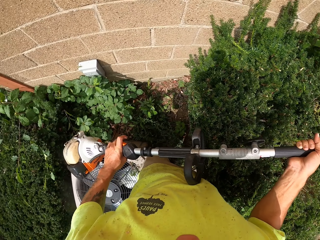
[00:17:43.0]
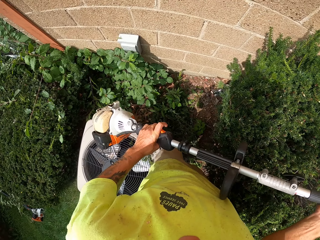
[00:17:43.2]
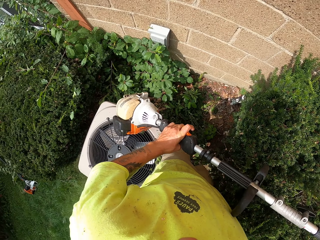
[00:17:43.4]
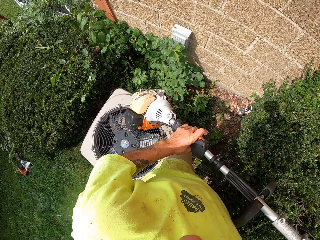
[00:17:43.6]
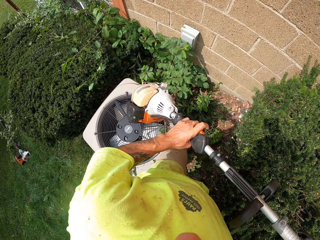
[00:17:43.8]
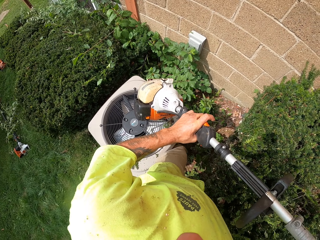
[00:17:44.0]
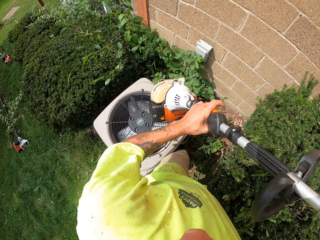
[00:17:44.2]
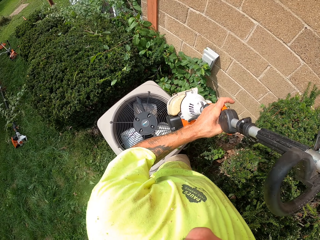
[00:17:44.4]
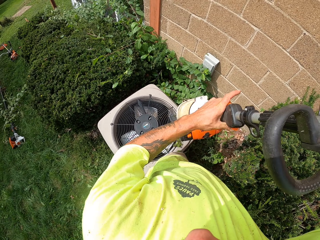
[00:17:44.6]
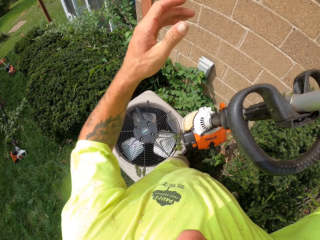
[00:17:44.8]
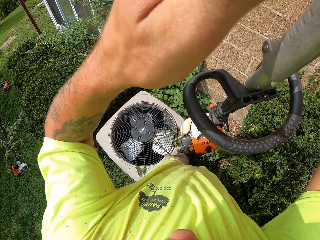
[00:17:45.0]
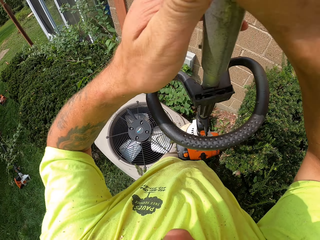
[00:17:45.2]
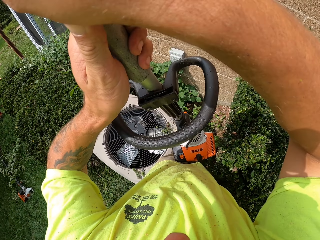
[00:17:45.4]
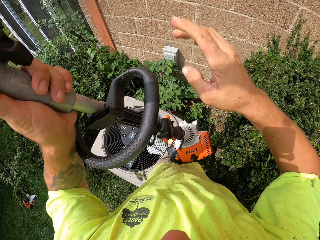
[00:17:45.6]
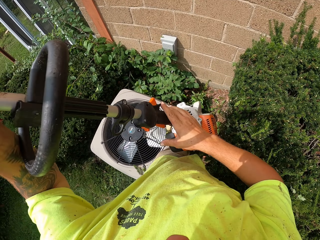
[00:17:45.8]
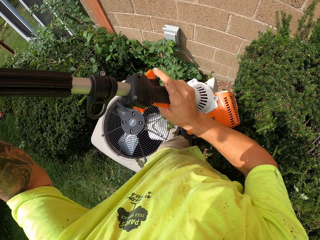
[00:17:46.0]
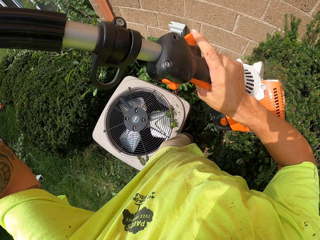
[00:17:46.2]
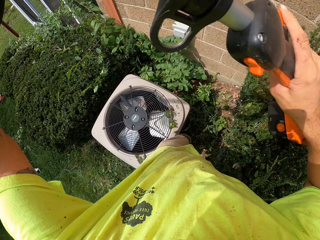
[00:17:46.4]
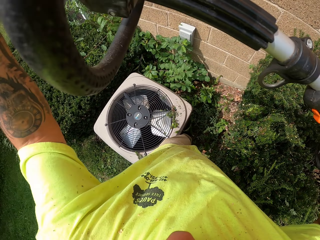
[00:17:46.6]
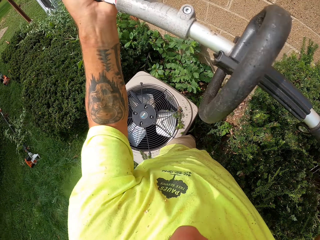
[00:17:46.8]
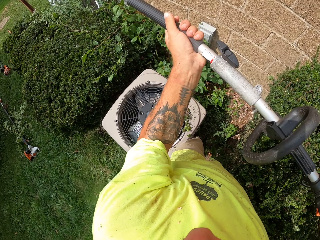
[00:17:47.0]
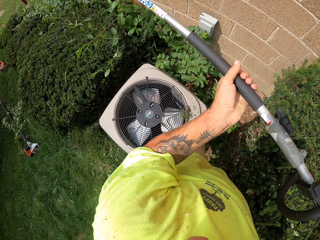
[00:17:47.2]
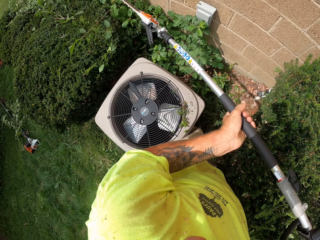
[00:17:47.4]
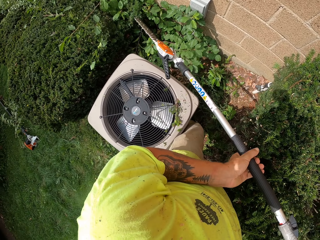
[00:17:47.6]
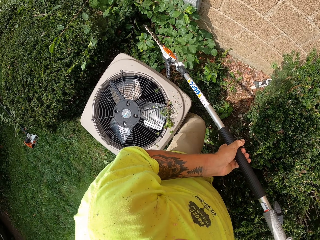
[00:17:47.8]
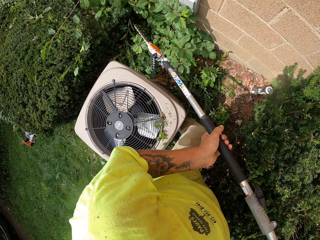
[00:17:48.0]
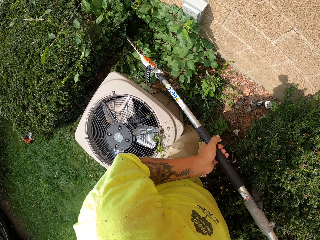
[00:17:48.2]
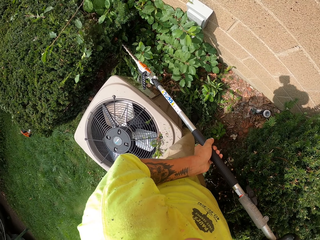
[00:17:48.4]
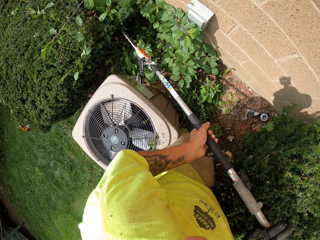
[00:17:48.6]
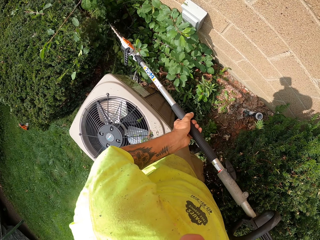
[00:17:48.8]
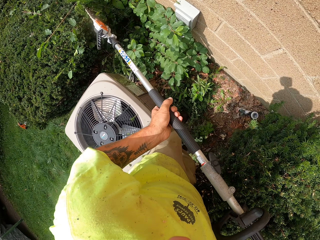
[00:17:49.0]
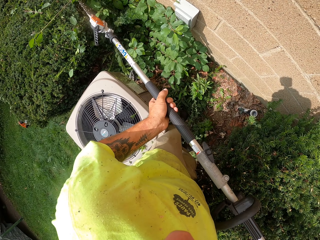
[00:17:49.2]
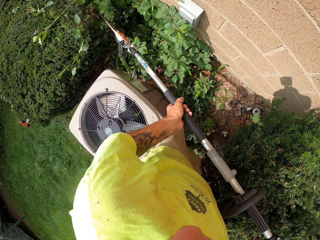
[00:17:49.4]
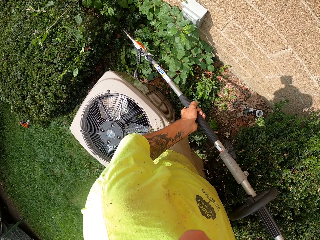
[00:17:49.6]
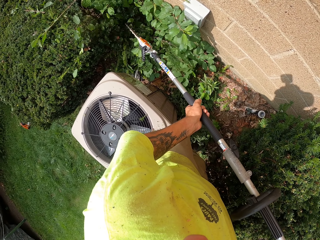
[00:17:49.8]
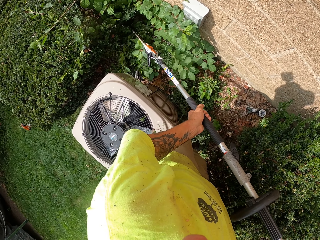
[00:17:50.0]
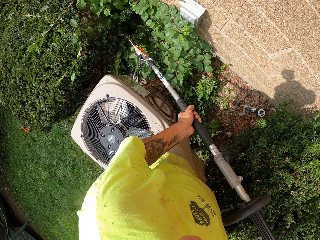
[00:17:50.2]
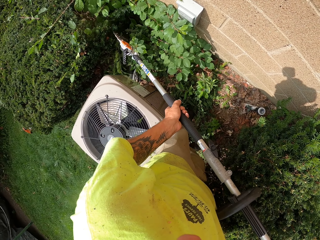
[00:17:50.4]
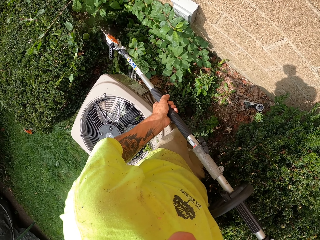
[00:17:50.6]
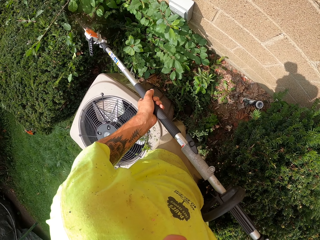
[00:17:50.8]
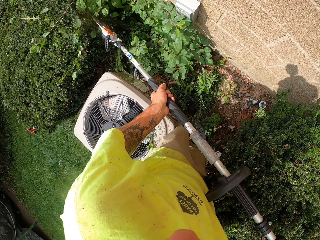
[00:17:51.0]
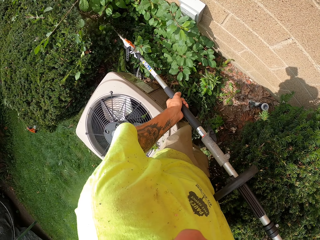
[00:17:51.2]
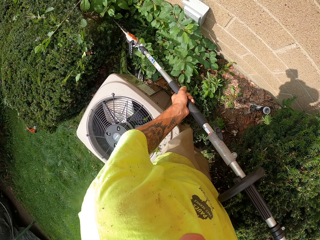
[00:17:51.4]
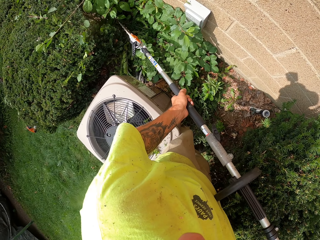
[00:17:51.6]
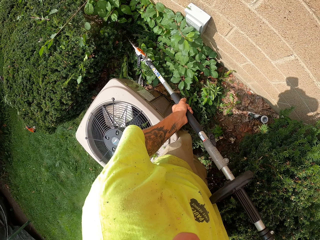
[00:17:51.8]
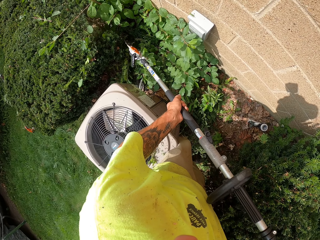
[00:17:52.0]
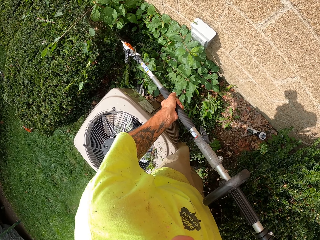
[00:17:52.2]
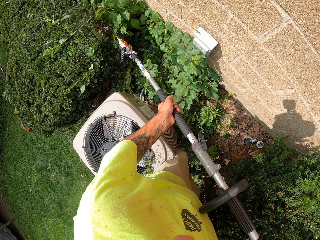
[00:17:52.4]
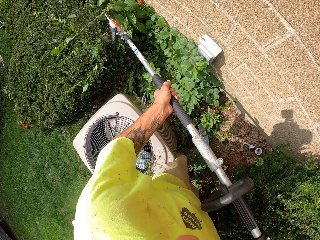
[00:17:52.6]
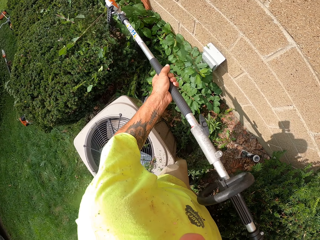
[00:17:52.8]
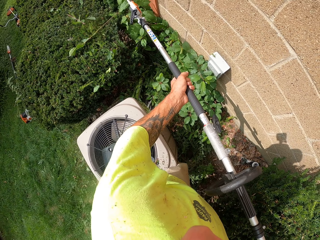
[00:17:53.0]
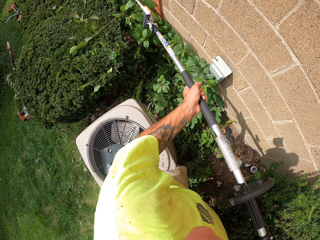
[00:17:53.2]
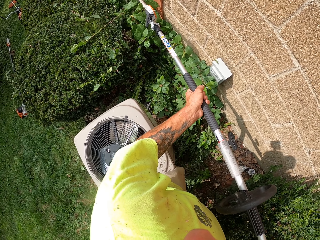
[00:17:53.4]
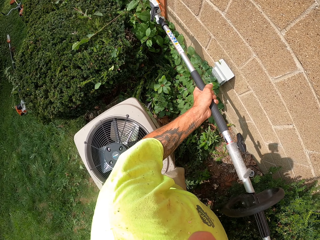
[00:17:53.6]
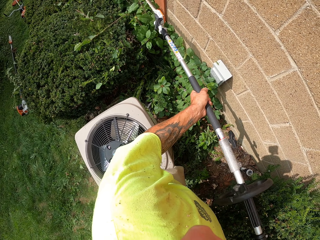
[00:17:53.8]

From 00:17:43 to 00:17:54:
The camera wearer trims the plants with the trimming machine. They hold the trimming machine in a different position. They trim a shrub with the grass trimmer in both hands.

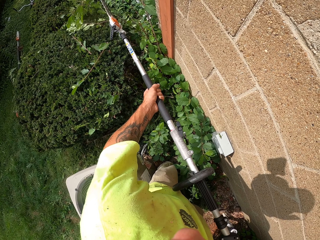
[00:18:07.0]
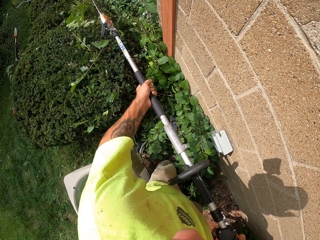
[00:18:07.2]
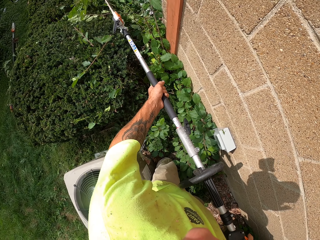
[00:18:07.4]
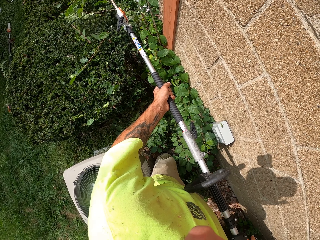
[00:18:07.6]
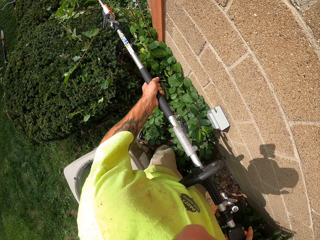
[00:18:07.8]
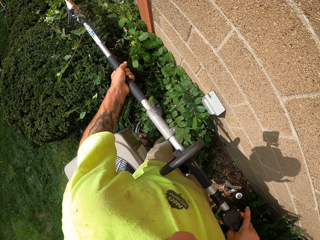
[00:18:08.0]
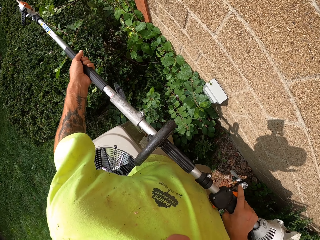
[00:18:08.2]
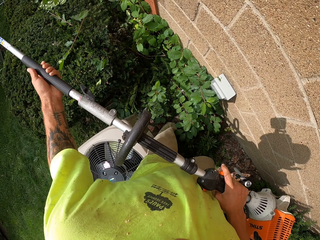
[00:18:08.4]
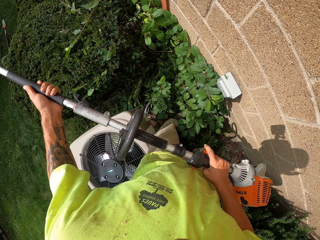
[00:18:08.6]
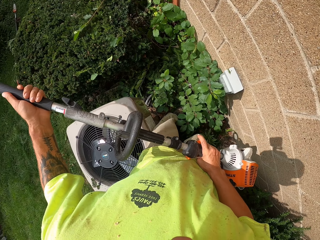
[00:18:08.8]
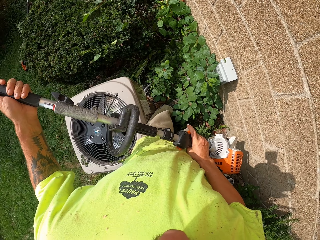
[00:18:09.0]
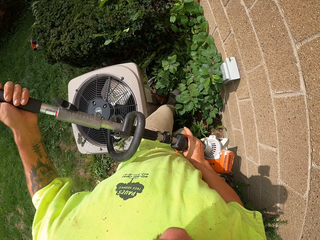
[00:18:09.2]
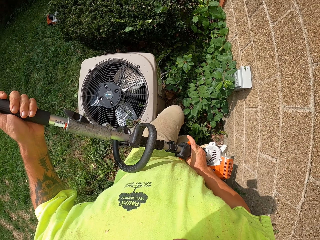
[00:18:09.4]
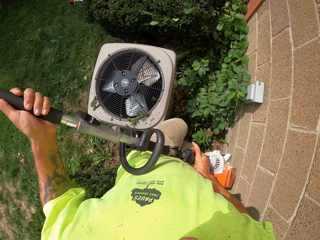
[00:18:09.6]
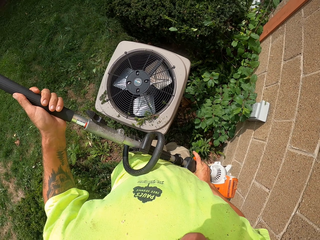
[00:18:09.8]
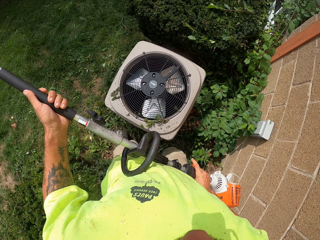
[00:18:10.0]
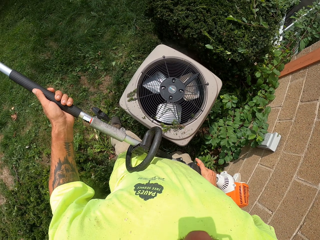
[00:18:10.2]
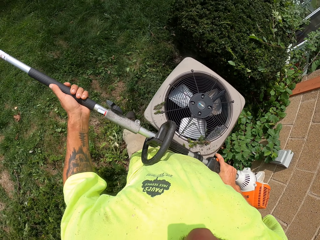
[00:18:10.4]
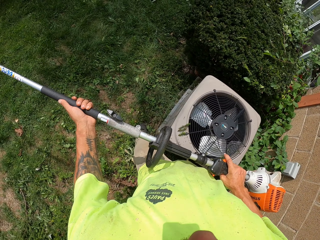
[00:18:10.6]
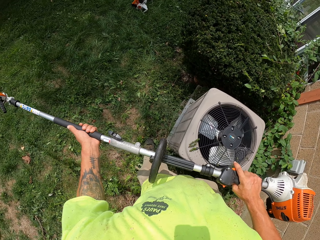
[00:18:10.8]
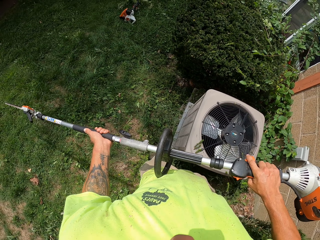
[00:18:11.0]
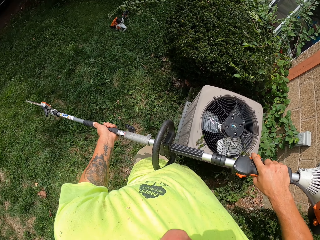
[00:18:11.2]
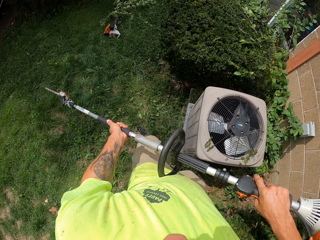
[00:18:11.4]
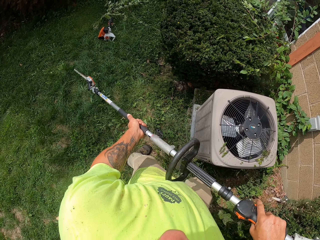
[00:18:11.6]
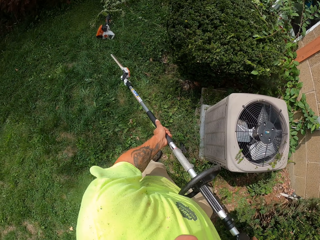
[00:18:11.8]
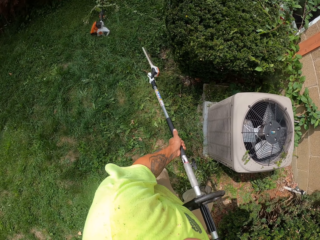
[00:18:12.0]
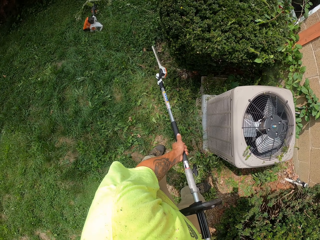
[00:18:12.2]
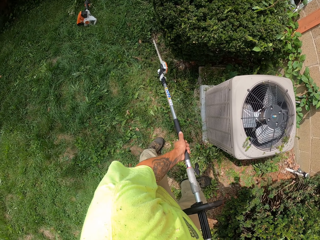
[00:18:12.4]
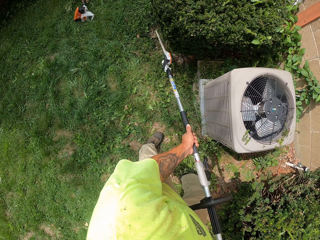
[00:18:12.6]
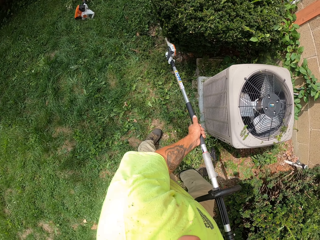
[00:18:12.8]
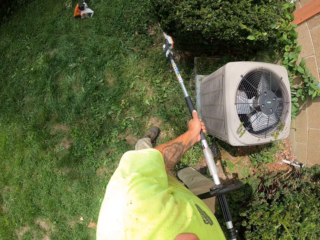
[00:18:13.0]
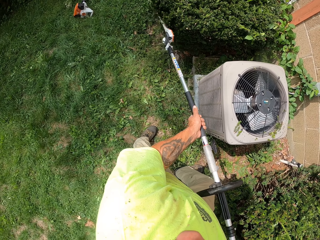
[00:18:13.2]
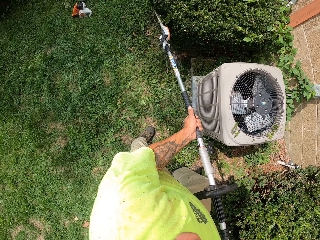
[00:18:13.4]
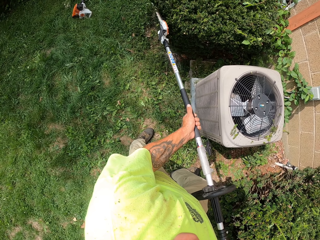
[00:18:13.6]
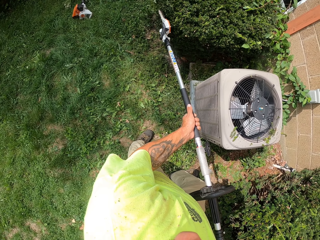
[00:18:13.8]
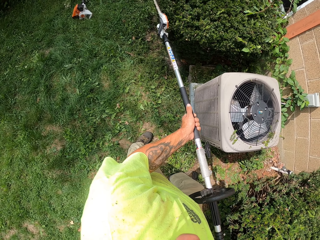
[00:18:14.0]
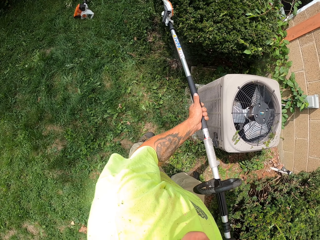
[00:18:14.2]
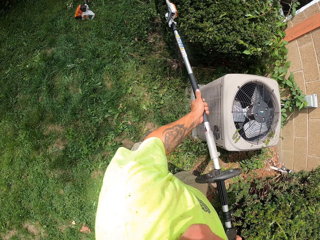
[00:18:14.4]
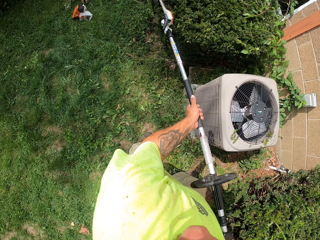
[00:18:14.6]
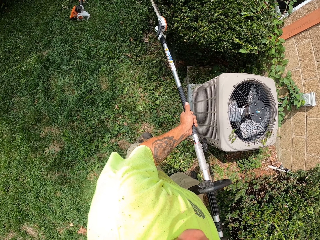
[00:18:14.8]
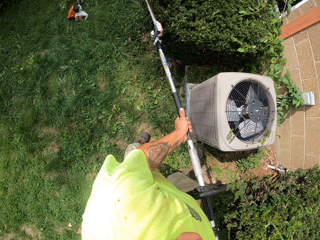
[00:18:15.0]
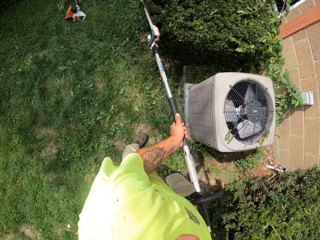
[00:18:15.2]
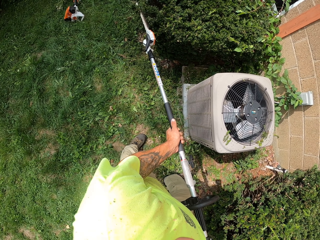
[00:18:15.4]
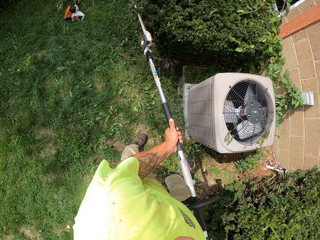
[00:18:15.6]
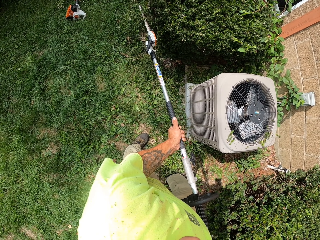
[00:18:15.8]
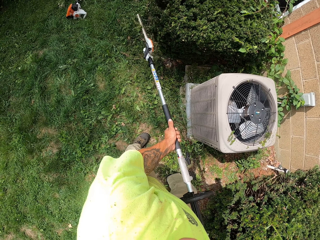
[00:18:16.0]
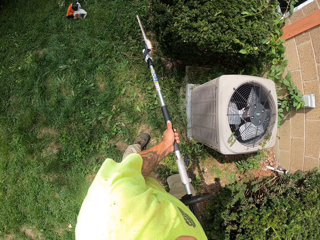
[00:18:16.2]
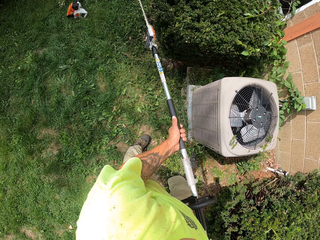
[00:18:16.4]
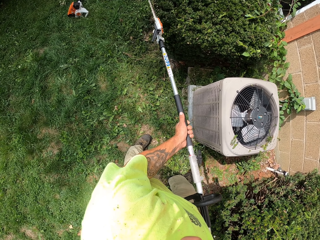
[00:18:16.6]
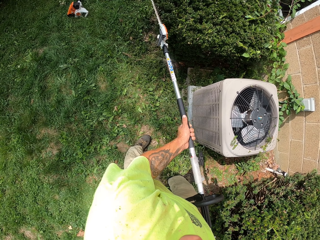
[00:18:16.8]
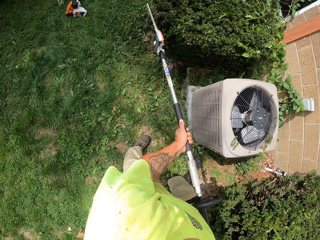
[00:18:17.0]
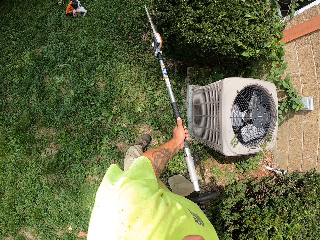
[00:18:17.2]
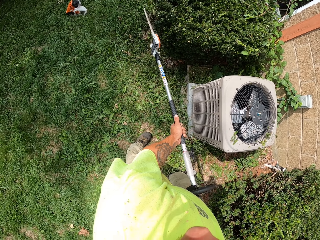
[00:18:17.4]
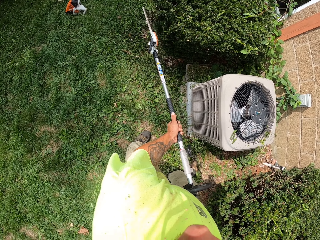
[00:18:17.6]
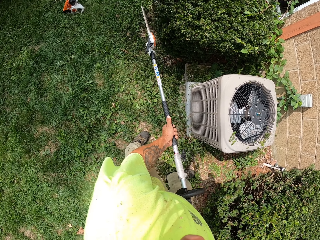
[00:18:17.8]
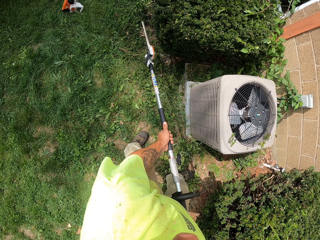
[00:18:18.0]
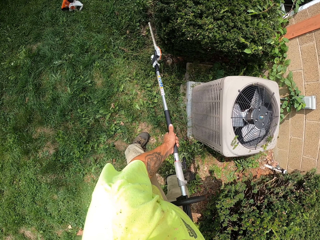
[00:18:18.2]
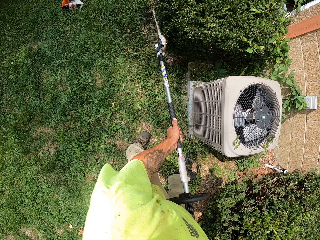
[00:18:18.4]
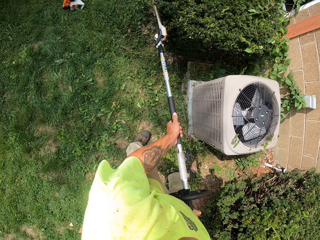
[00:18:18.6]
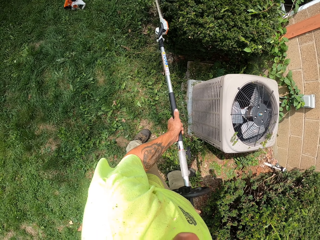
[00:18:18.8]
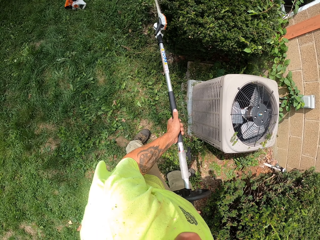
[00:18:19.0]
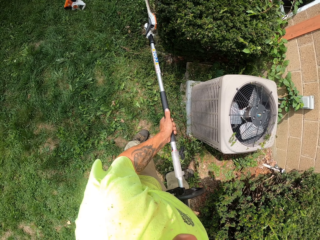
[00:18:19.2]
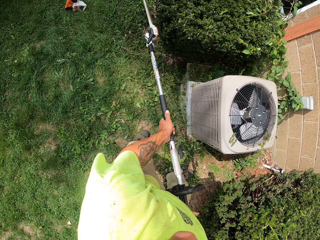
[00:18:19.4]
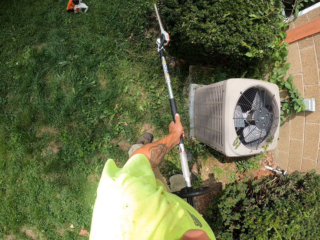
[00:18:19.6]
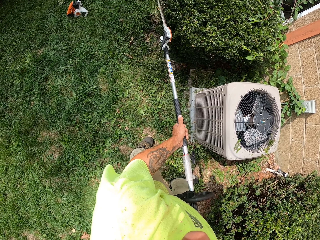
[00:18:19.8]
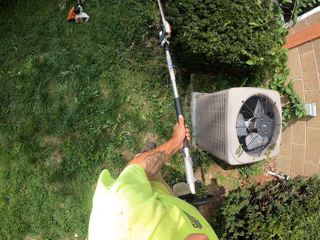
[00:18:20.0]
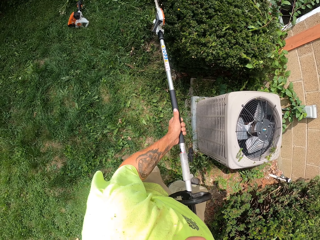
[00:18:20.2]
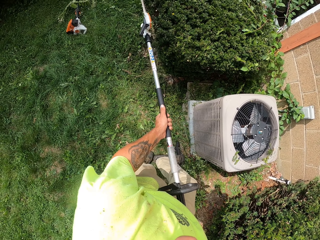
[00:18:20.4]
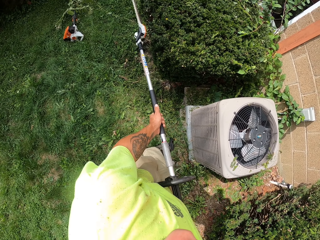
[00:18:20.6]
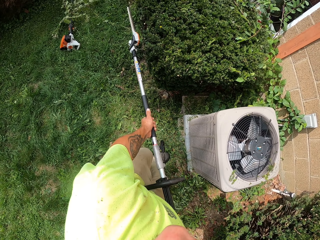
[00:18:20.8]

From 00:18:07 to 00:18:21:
The camera wearer trims the plants with the trimming machine. They walk around. They trim the shrub with the grass trimmer in both hands.
